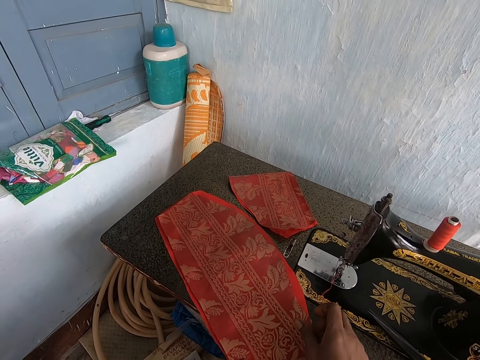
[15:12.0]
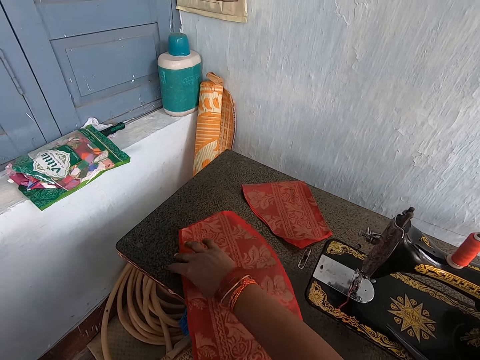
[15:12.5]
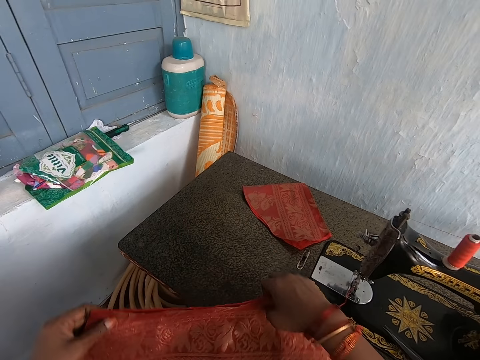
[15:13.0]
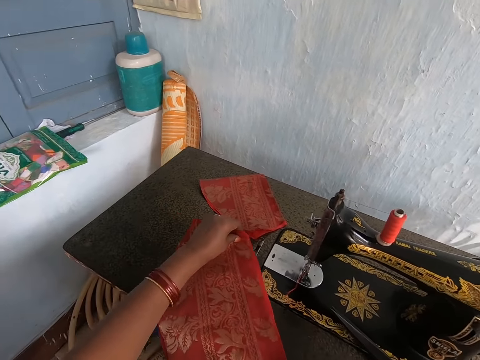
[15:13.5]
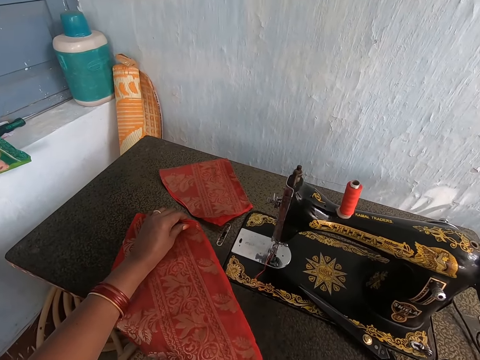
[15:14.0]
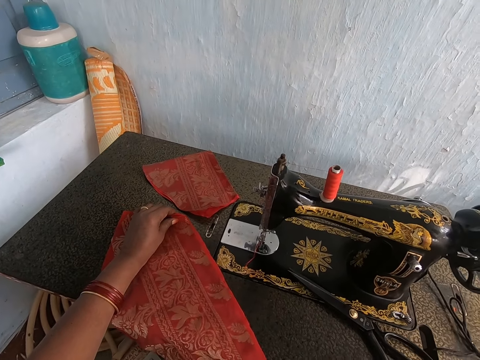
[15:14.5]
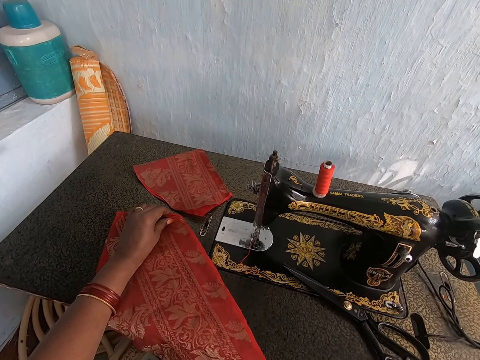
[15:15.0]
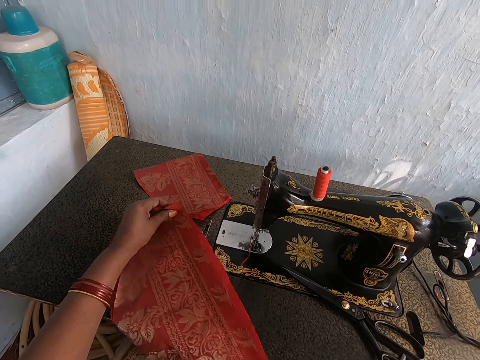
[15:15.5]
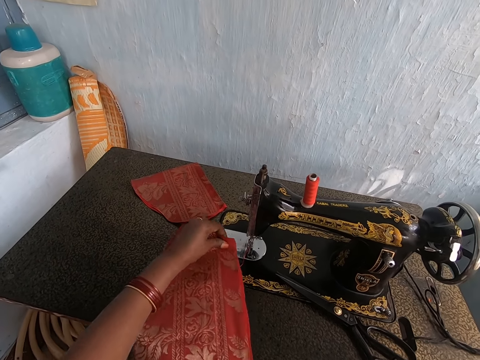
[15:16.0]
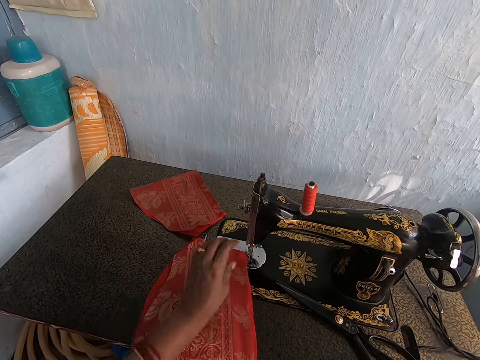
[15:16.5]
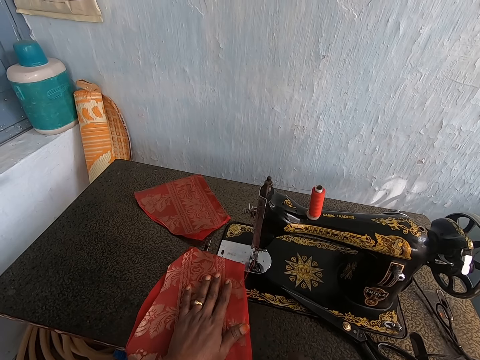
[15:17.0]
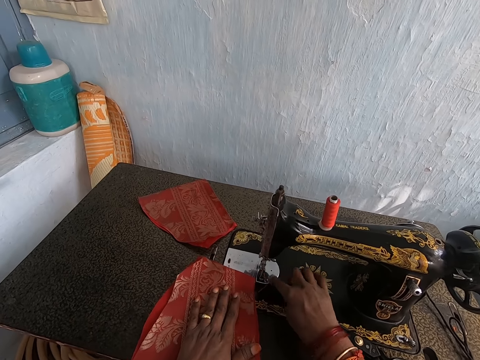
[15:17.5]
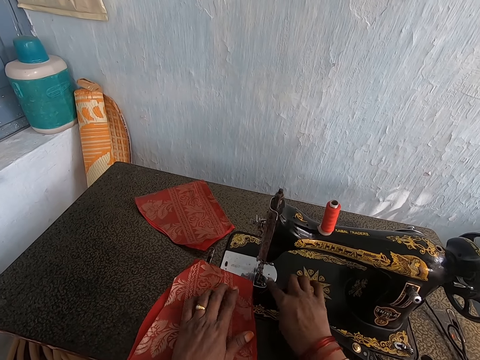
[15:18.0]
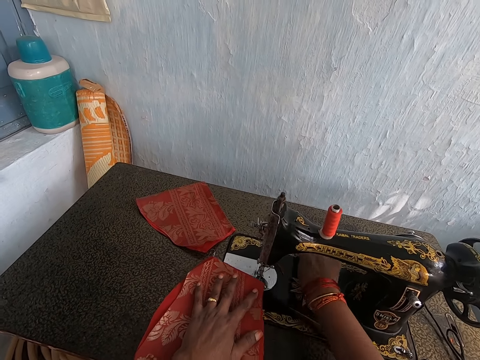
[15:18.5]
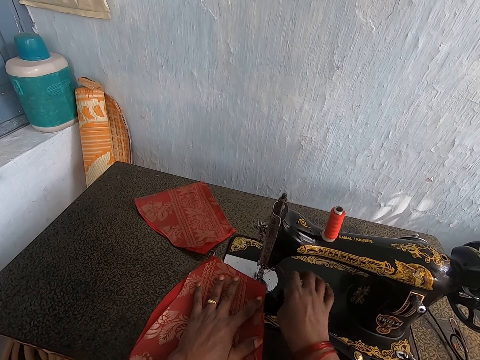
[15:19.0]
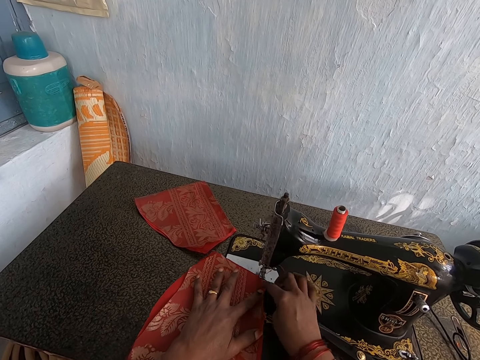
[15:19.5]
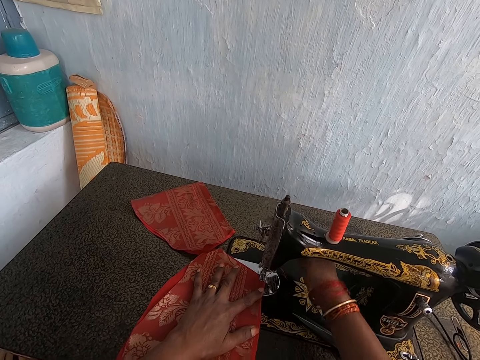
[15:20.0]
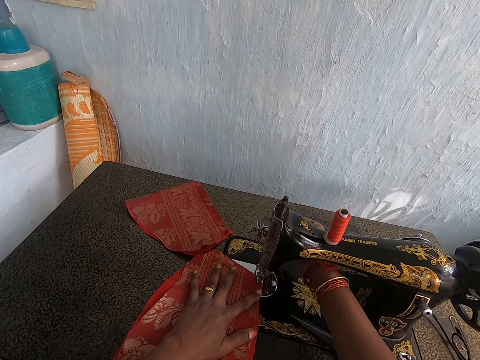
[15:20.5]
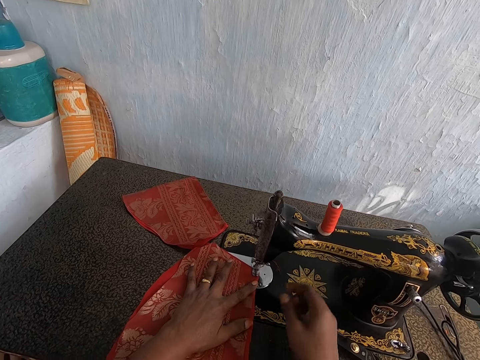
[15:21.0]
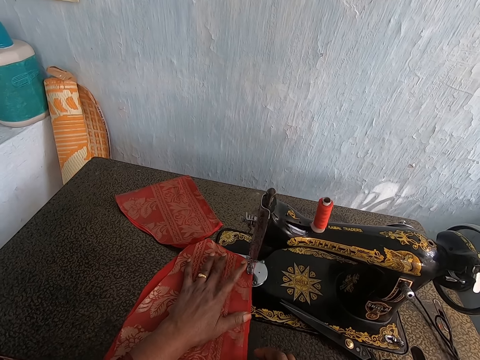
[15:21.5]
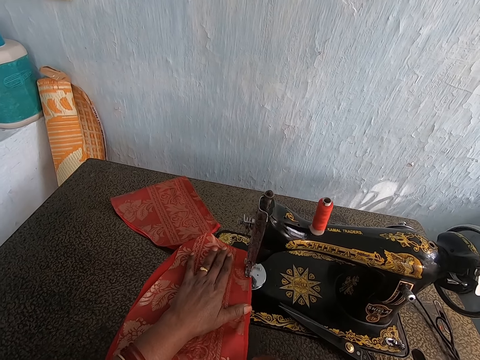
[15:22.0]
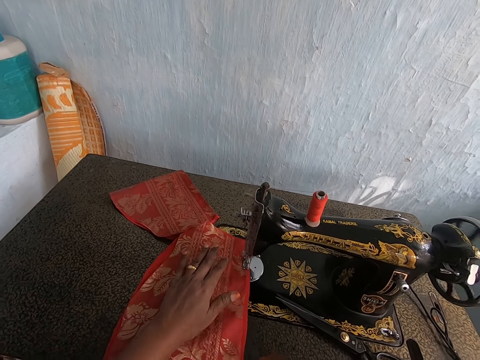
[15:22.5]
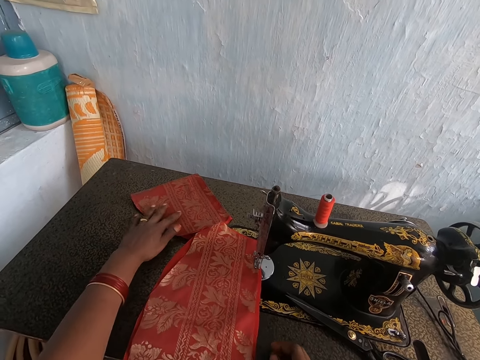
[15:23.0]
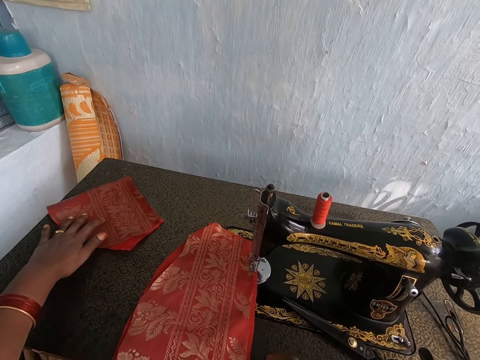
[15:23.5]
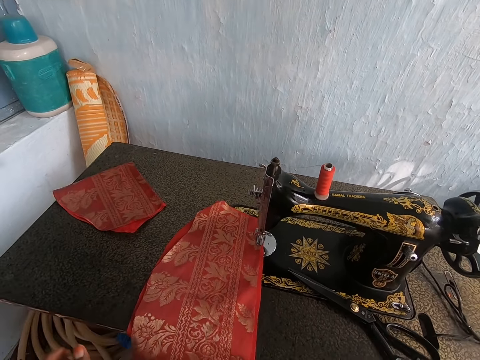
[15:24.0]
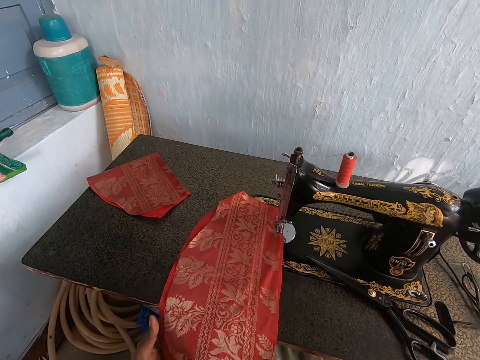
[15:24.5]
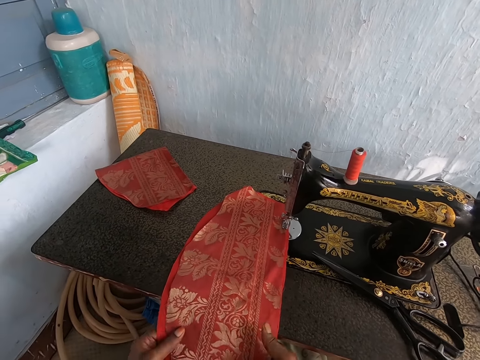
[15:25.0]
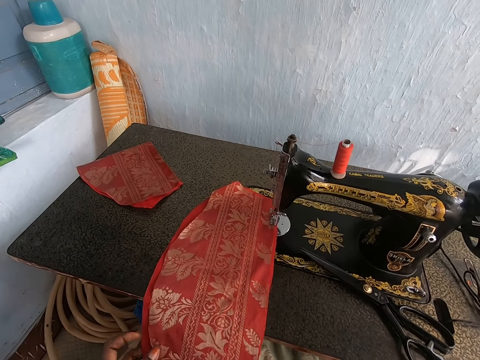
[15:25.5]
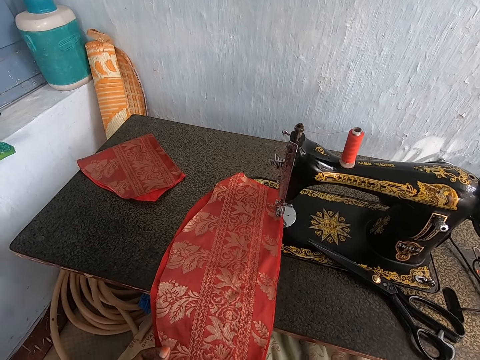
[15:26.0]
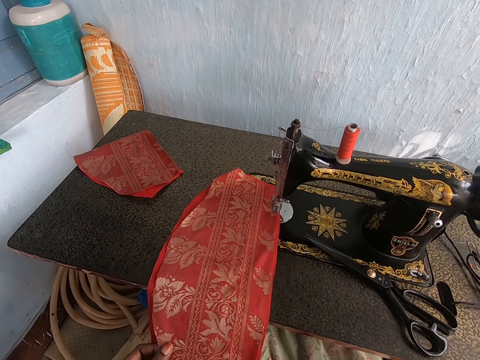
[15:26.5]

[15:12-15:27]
The camera wearer turns over the red patterned cloth and the red lining material on the sewing machine with her hands. She moves the red patterned cloth and the red lining material on the sewing machine with her hands. She moves the thread in the presser foot and the needle of the sewing machine with her right hand. She places the red patterned cloth and the red lining material under the presser foot of the sewing machine with her left hand. She operates the presser bar lifter of the sewing machine with her right hand. She sews the red patterned cloth and the red lining material in her left hand with the sewing machine. She moves the red patterned cloth on the sewing machine with her left hand. She holds down the red patterned cloth and the red lining material on the sewing machine with her hands.

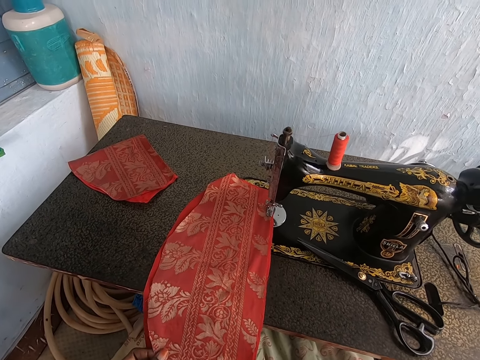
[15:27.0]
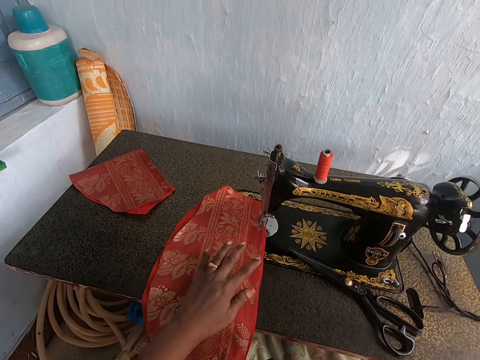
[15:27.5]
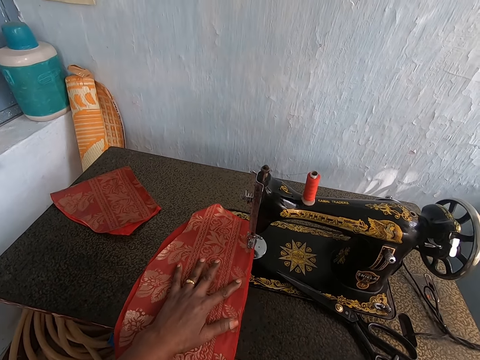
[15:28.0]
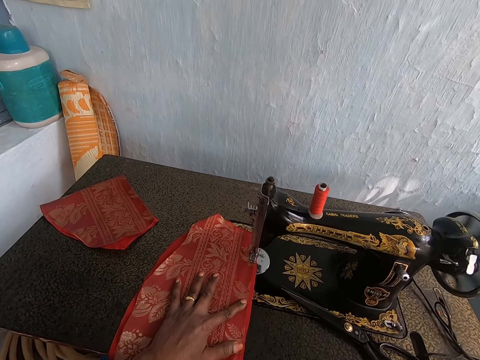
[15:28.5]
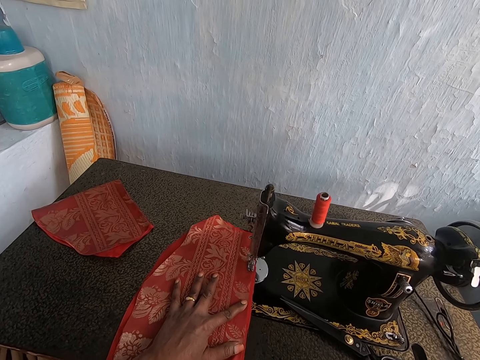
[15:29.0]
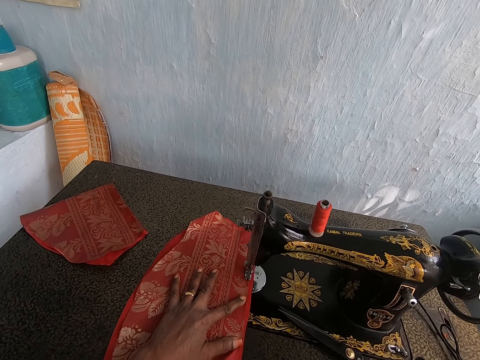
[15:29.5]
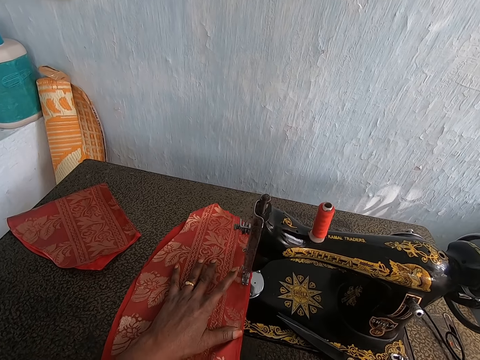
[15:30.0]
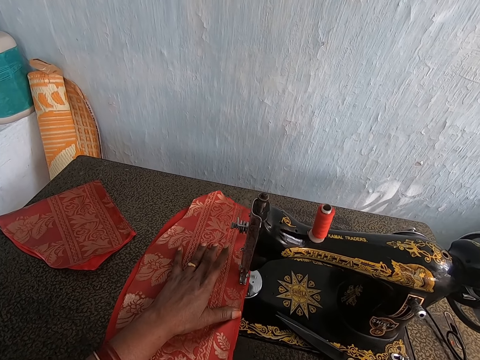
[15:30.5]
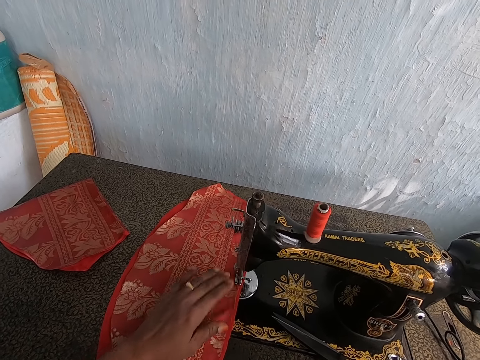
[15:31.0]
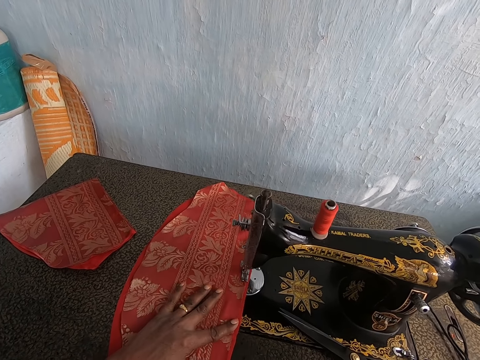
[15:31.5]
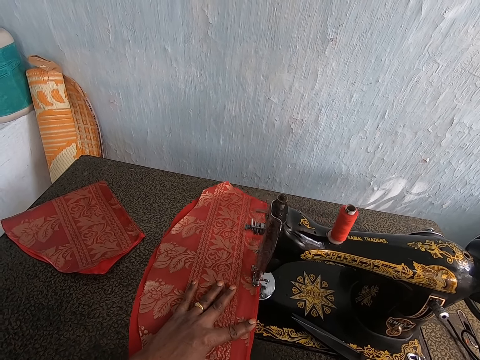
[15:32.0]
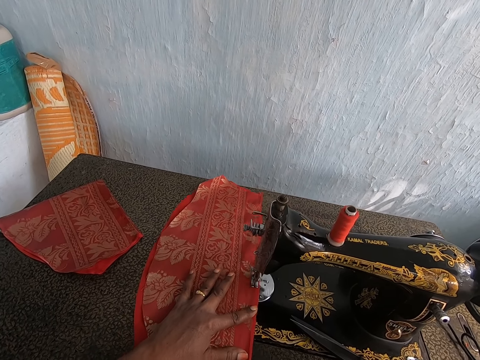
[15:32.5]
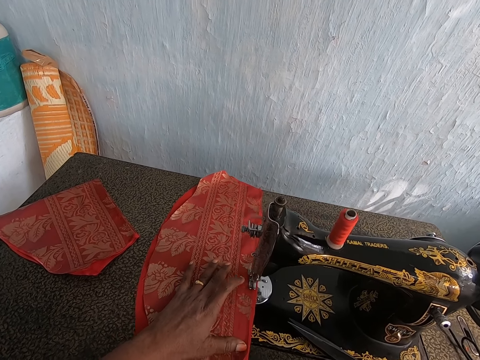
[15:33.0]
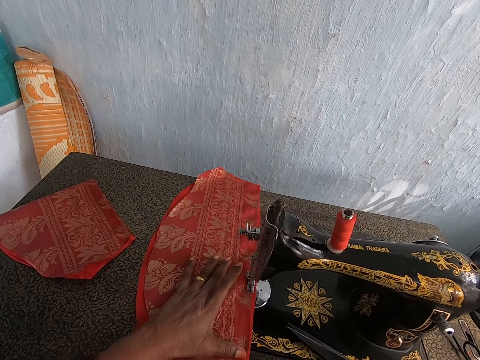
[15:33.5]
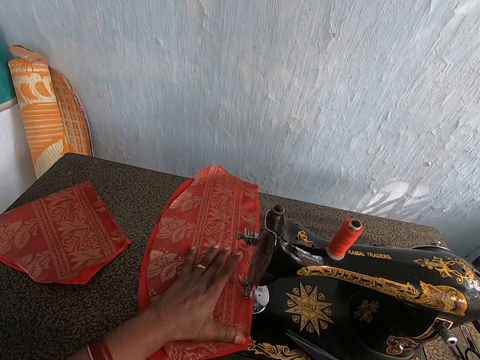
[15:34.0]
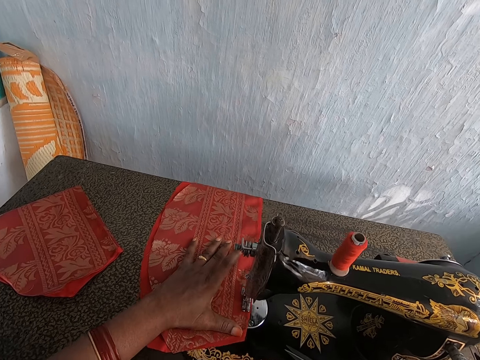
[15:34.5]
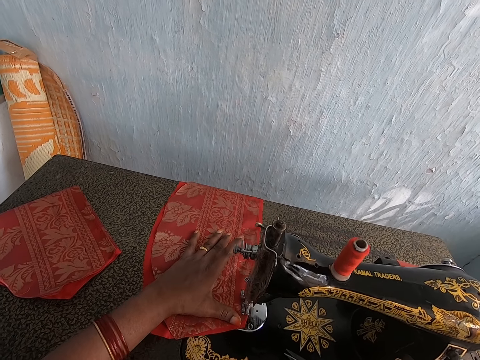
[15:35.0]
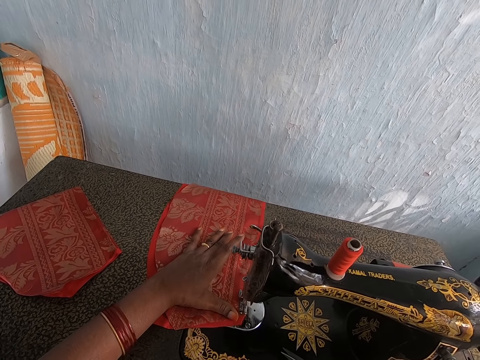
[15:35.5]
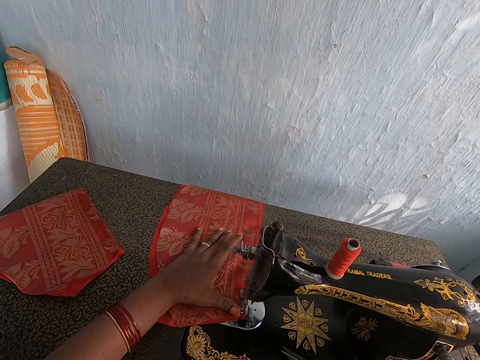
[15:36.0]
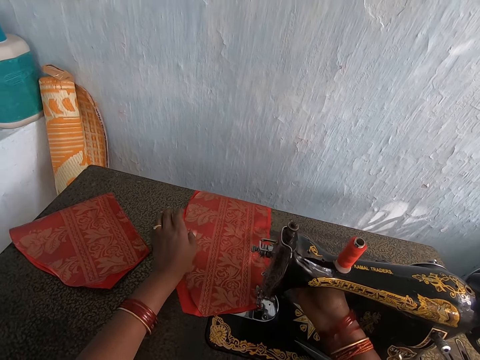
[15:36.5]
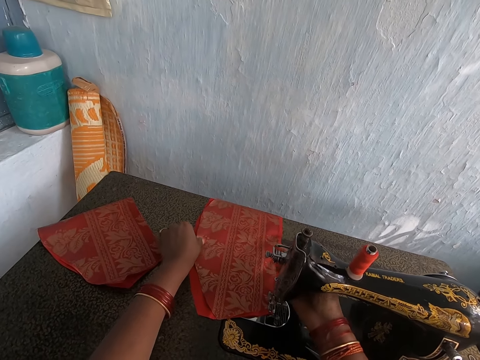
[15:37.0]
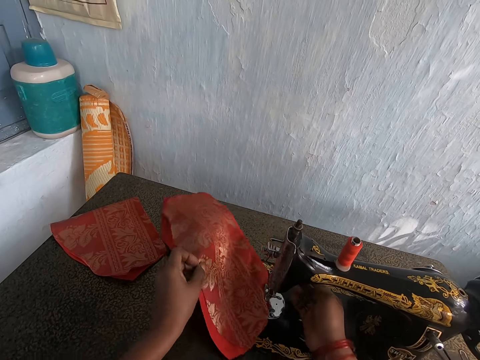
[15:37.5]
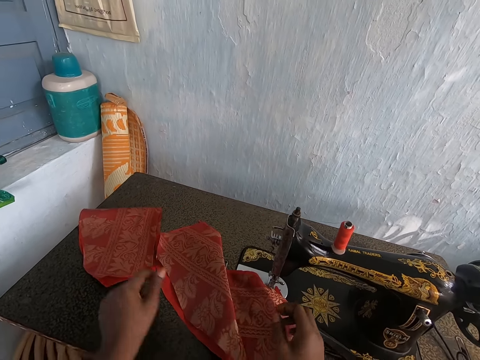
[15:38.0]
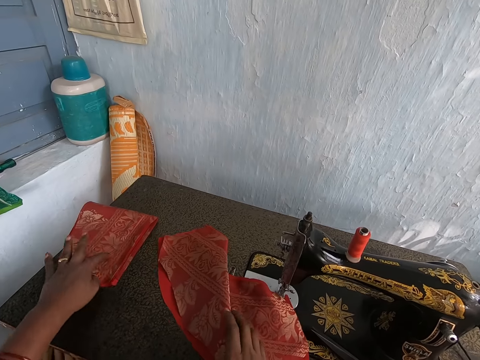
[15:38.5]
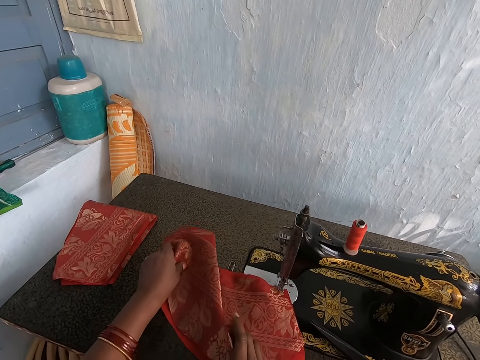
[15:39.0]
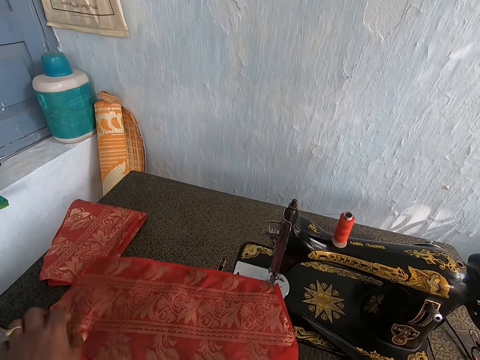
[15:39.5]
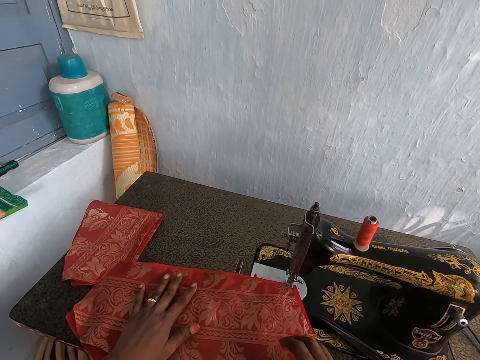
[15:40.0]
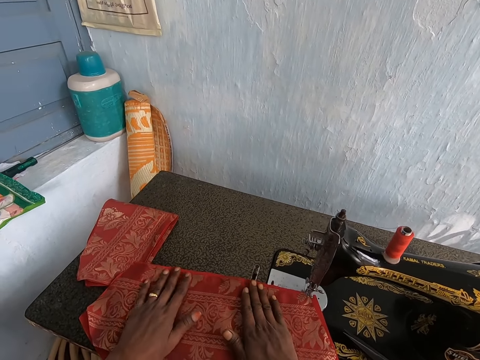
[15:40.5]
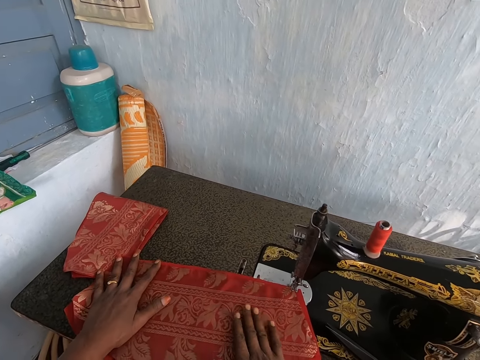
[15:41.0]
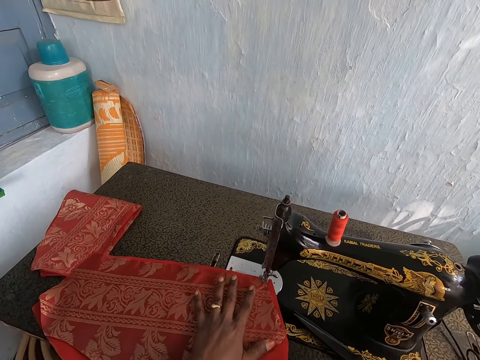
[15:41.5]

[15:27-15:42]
The camera wearer places her left hand on the red patterned cloth on the sewing machine. She sews the red patterned cloth and the red lining material in her left hand with the sewing machine. She operates the presser bar lifter of the sewing machine with her right hand. She moves the red patterned cloth and the red lining material in her left hand on the sewing machine. She moves the red patterned cloth on the sewing machine with her left hand. She arranges the red patterned cloth and the red lining material on the sewing machine with her hands.
